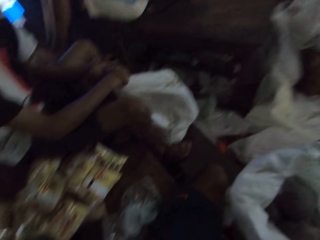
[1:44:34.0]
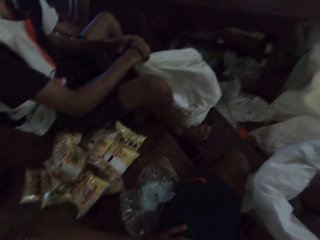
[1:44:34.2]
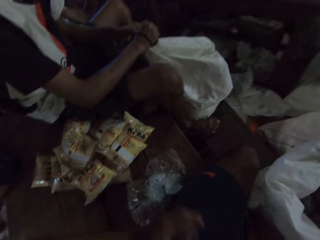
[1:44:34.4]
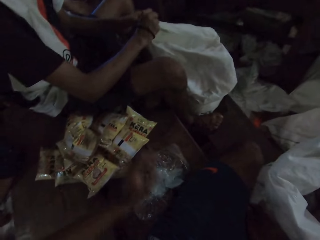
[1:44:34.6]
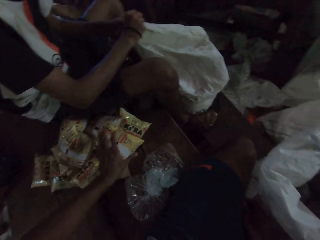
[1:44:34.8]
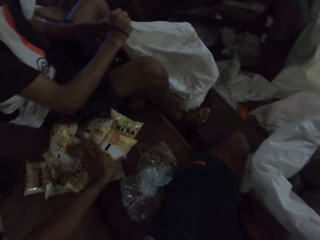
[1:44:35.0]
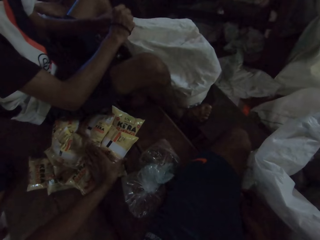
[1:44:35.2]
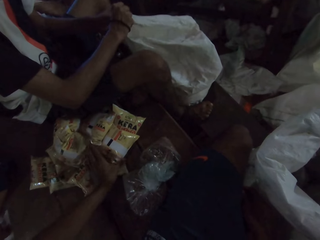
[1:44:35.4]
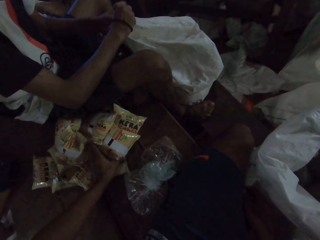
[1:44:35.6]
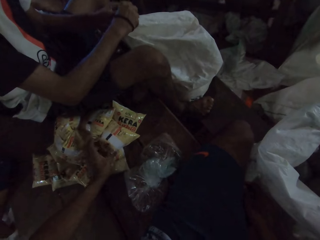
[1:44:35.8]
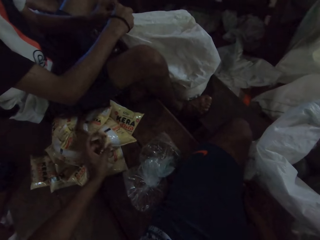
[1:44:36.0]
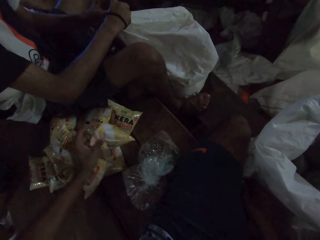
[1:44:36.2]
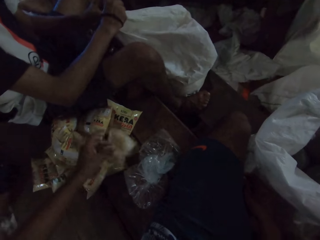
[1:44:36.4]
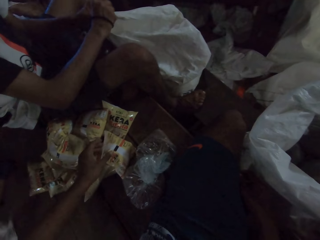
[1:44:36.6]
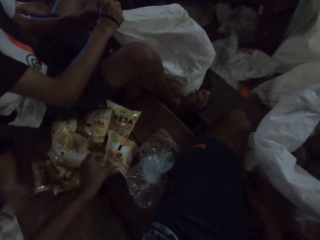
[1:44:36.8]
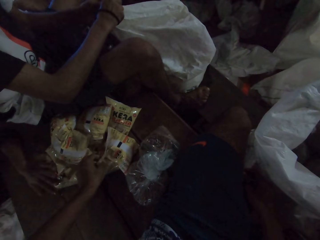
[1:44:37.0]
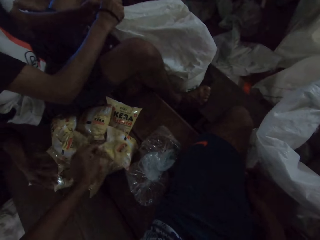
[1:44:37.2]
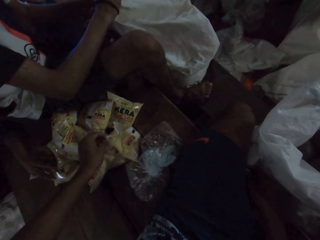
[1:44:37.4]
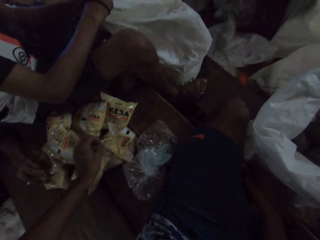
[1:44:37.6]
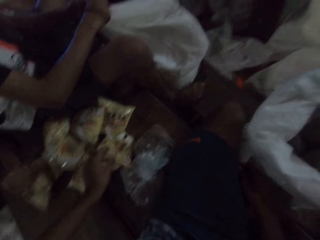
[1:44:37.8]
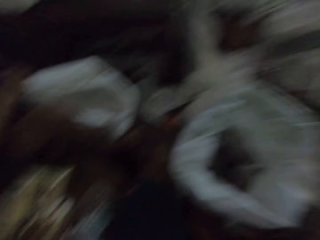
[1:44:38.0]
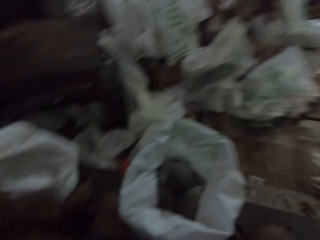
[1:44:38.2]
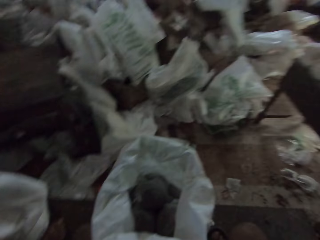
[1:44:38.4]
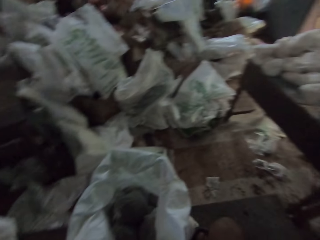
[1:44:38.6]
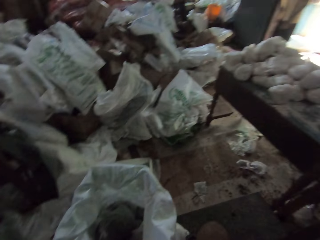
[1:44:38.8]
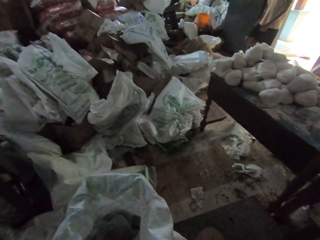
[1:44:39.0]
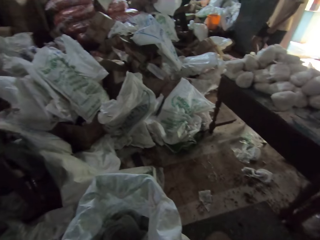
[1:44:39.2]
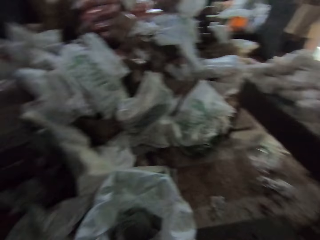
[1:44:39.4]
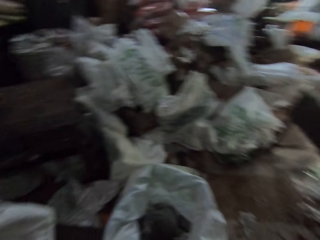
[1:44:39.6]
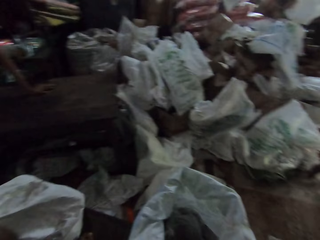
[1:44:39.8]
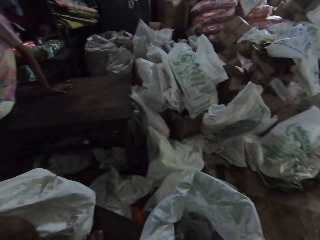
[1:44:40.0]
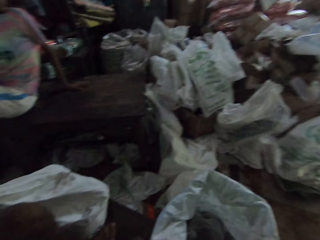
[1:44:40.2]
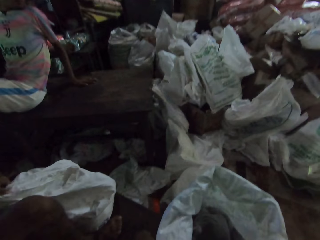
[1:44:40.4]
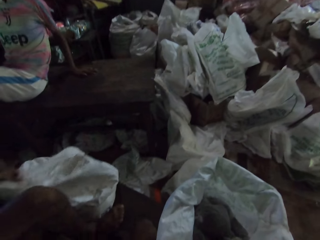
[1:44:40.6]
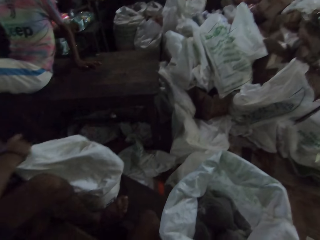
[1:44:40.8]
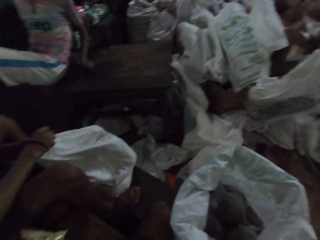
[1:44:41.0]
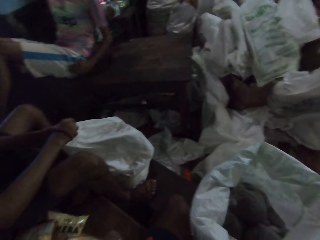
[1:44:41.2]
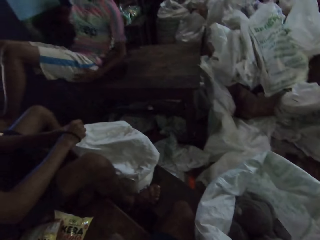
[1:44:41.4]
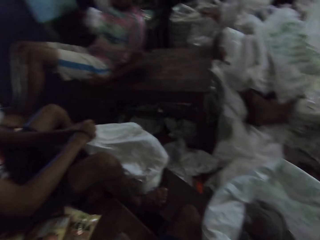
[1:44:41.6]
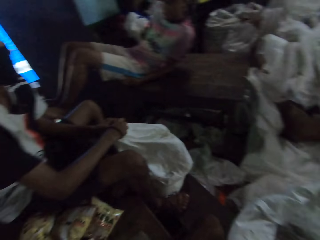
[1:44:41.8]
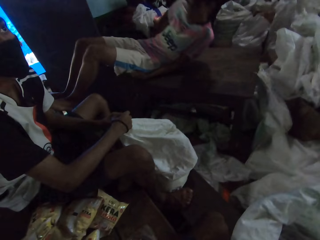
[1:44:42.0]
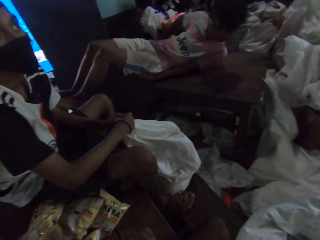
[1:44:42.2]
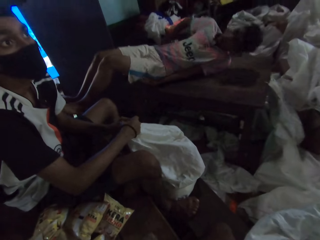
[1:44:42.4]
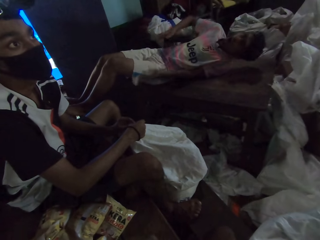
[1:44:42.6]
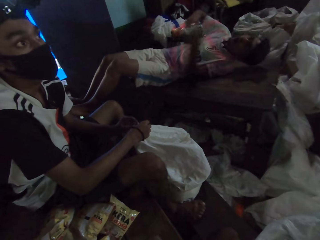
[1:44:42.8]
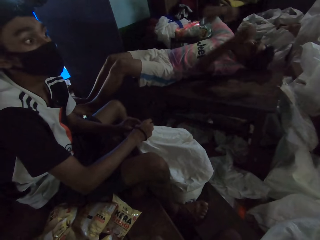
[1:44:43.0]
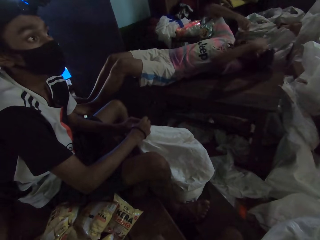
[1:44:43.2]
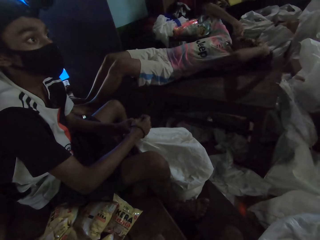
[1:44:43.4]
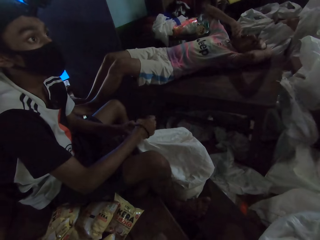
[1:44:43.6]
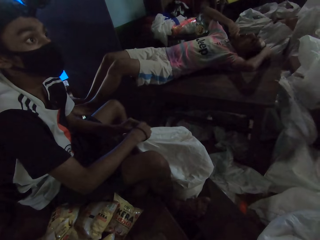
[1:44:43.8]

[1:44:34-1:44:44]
The camera wearer touches a sachet of flour on the table with his left hand. He turns around. He looks around the shop. A person sleeps on the table.

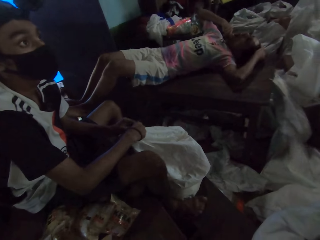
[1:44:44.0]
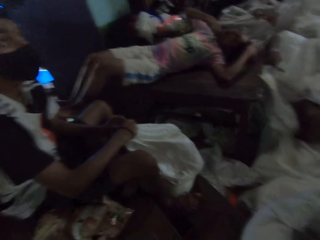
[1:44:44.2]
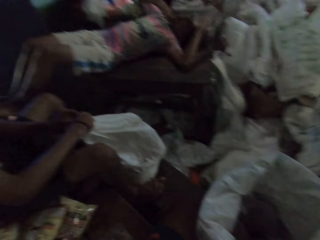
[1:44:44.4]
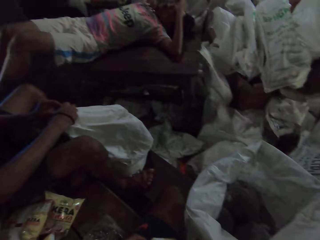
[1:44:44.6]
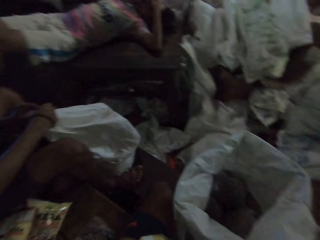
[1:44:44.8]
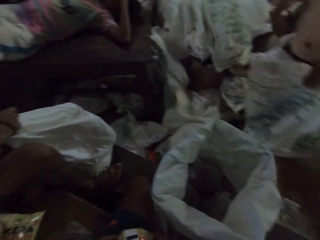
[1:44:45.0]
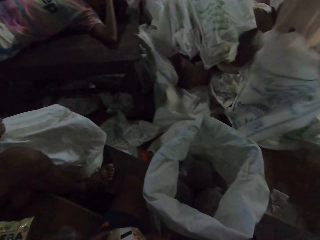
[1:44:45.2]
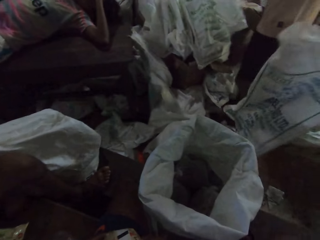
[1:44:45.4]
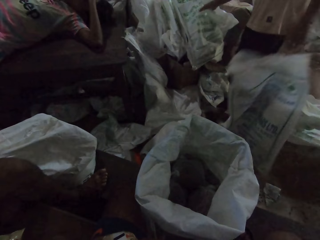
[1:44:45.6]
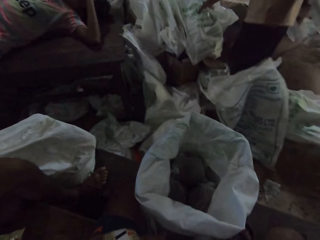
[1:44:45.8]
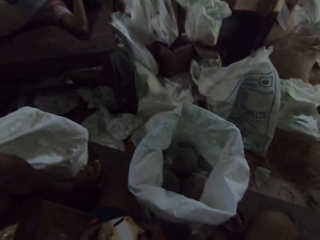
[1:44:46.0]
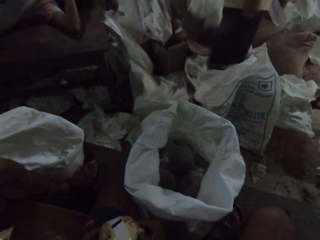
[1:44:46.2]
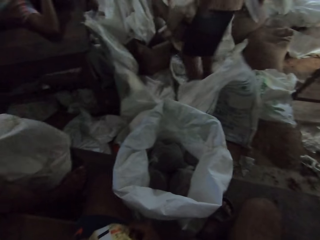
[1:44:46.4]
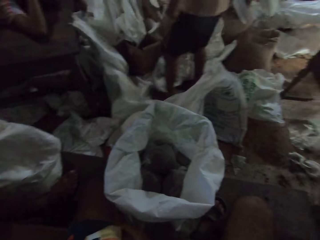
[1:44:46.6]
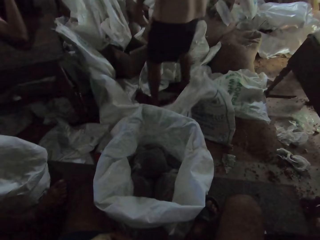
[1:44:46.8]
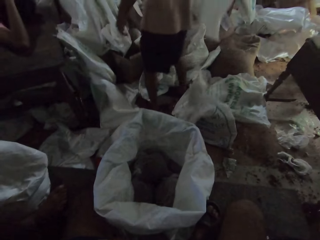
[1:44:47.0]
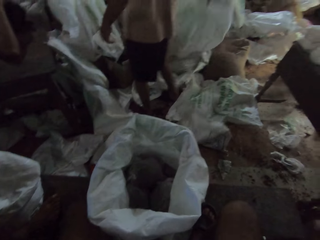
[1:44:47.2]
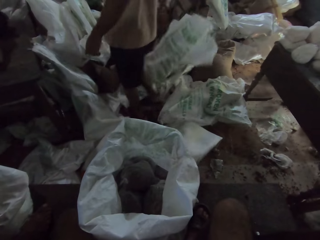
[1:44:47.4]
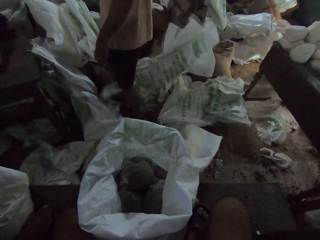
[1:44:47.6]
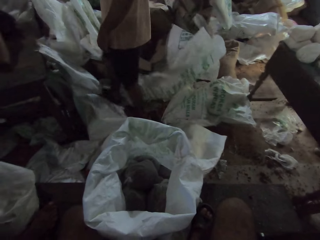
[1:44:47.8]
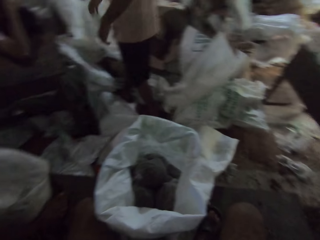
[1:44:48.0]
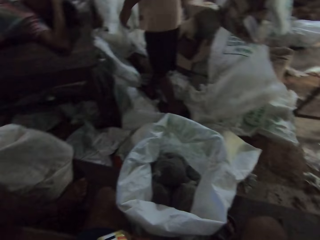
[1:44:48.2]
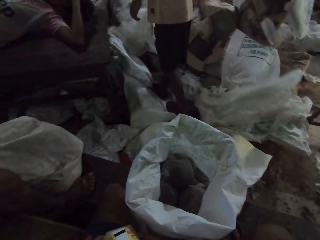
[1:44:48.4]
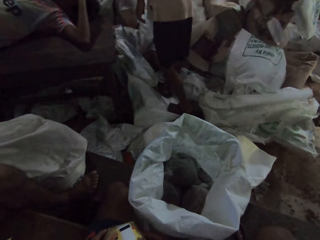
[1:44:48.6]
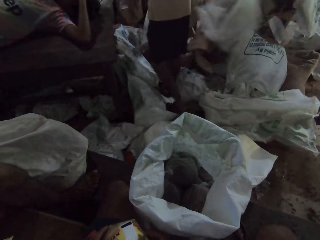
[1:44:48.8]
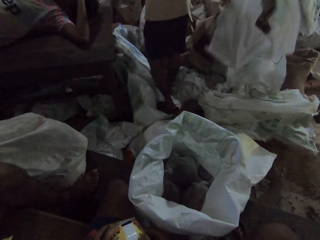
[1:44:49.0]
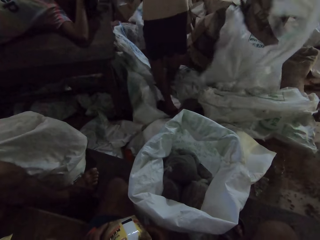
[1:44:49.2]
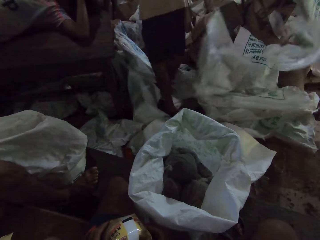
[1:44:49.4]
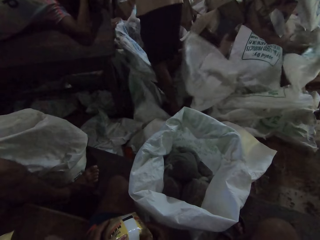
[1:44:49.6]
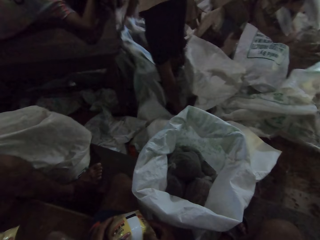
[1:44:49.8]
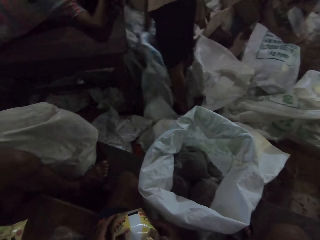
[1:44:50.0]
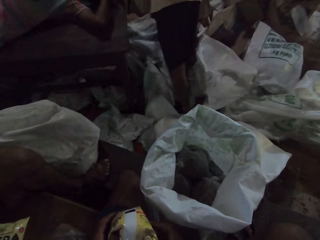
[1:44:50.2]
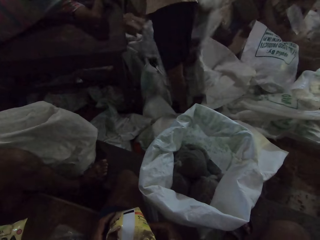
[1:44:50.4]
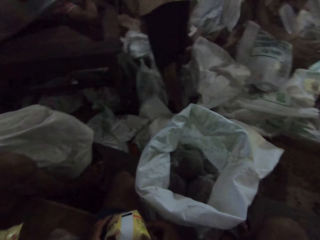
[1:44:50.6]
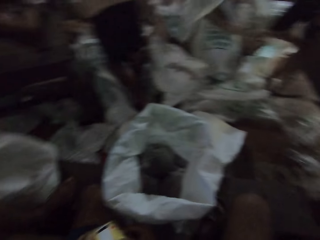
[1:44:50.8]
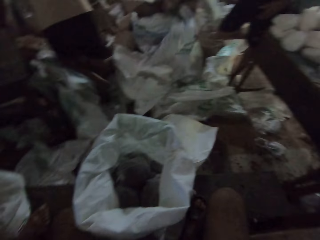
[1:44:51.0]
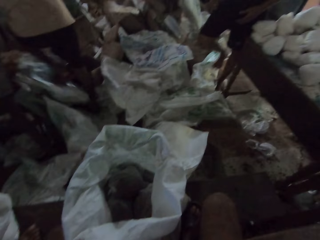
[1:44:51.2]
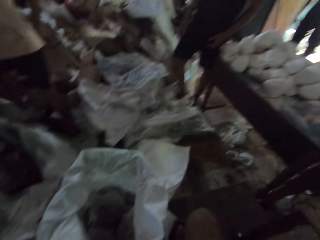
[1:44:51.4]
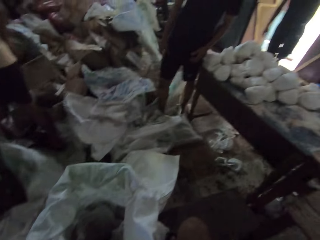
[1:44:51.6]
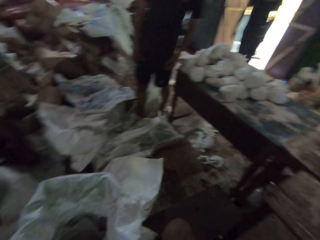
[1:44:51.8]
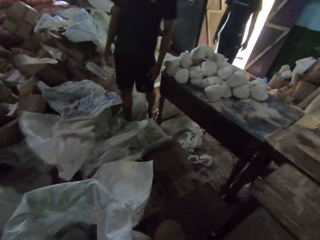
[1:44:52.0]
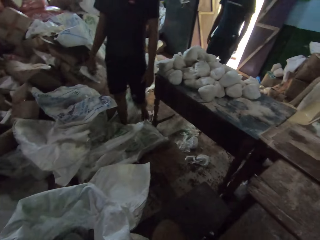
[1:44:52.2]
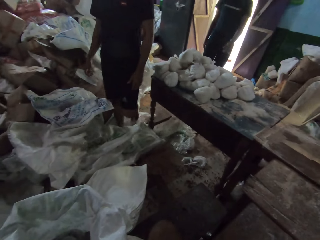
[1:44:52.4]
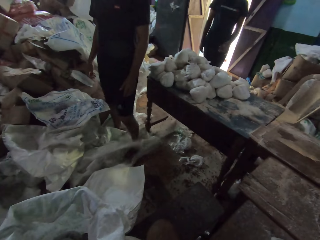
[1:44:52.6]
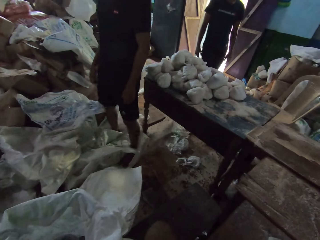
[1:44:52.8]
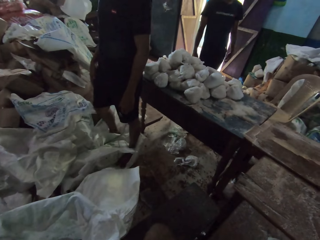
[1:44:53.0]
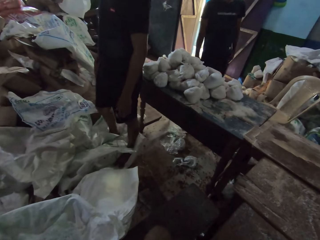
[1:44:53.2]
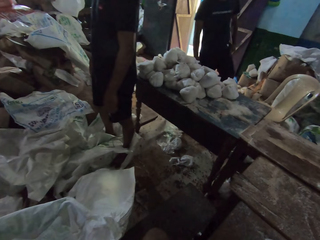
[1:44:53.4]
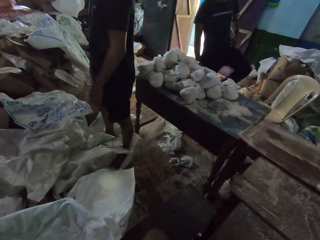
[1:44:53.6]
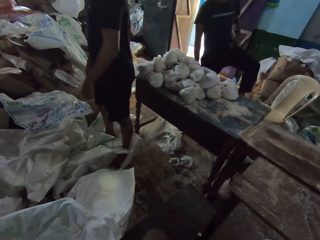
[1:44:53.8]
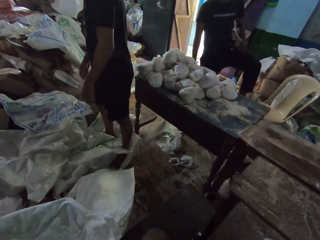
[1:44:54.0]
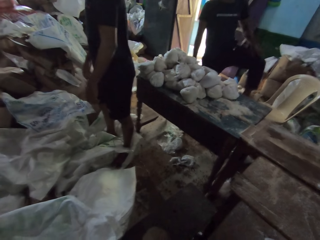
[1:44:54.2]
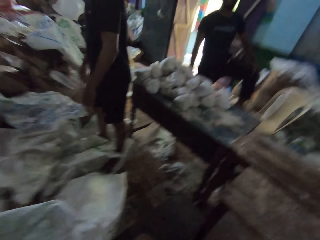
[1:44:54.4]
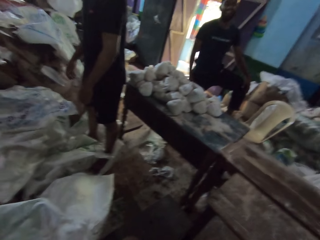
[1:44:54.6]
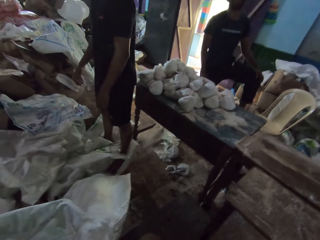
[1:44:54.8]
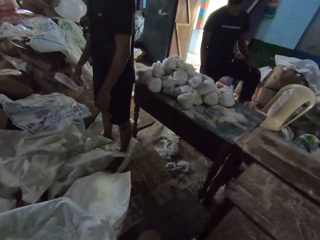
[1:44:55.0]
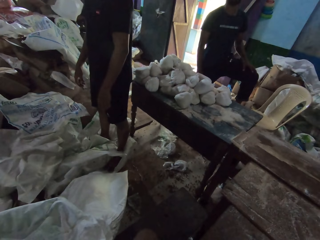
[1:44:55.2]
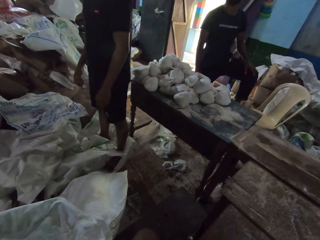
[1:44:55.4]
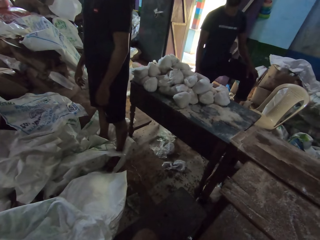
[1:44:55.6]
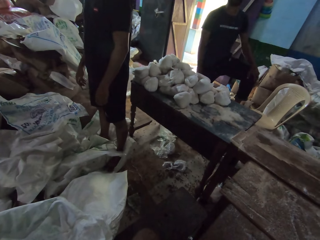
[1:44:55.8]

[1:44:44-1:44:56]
The camera wearer turns around. A man drops a sack in his left hand on the floor. The man picks up a sack with his right hand. The man drops the sack in his right hand. The man picks up a sack with his right hand. The man drops the sack in his right hand. Another person stands beside the sacks.
